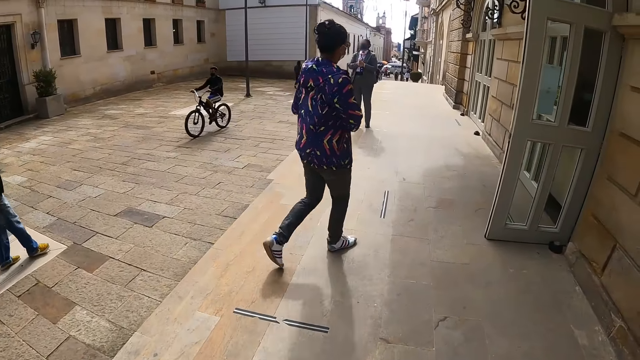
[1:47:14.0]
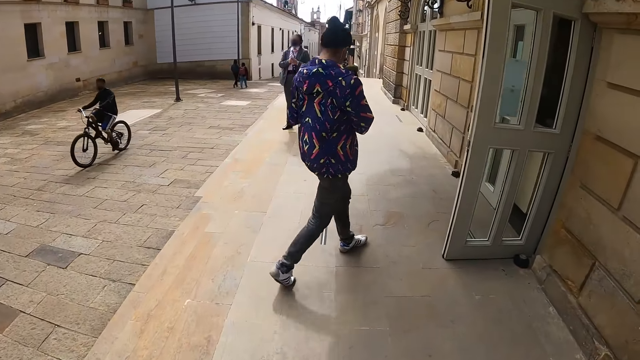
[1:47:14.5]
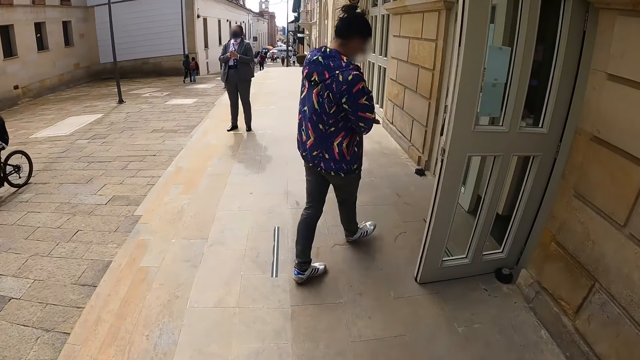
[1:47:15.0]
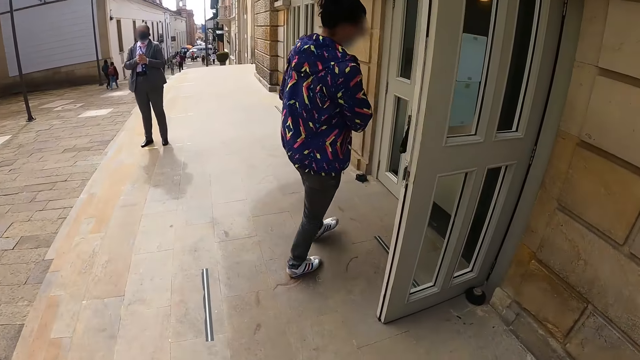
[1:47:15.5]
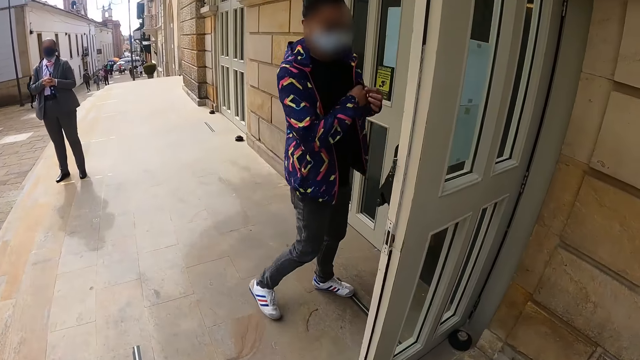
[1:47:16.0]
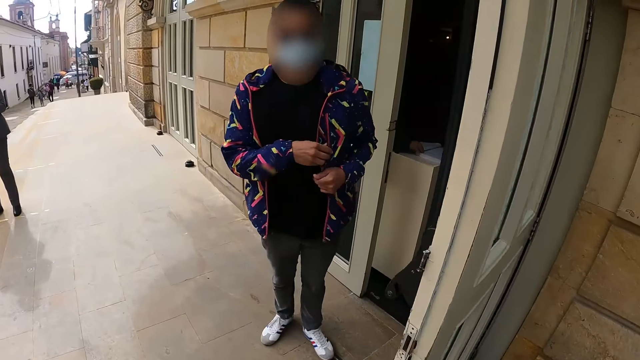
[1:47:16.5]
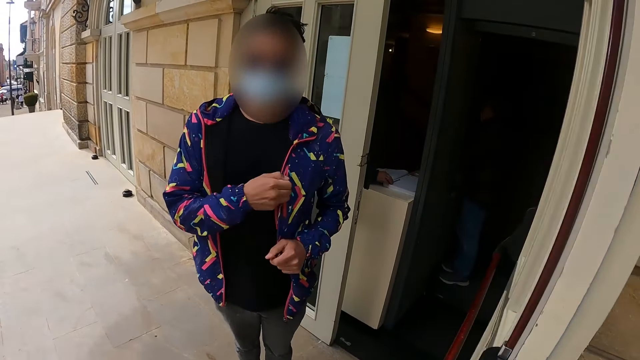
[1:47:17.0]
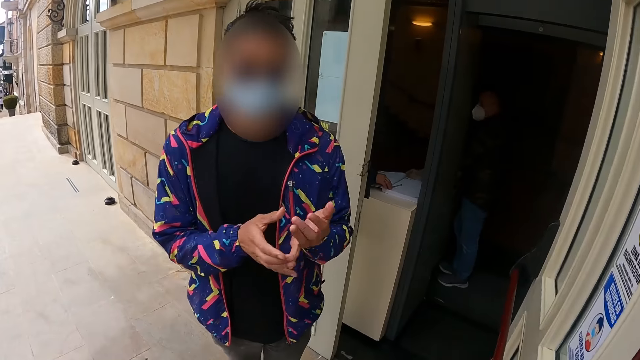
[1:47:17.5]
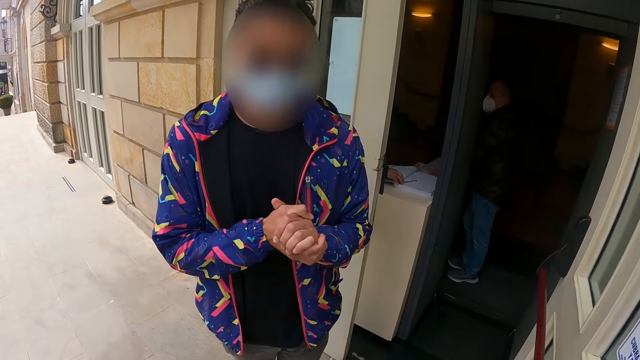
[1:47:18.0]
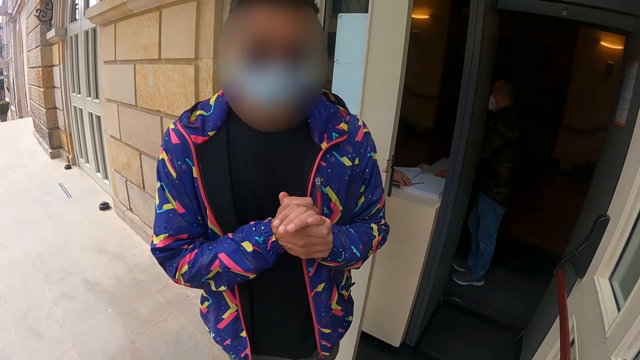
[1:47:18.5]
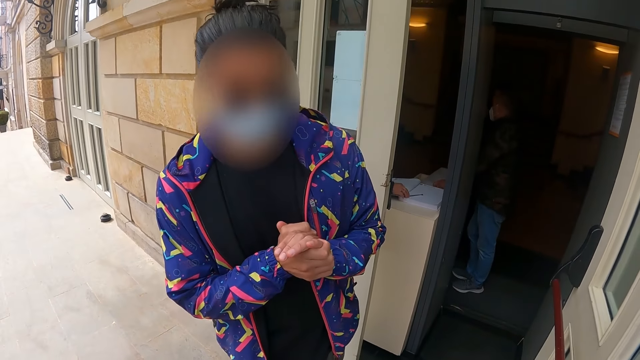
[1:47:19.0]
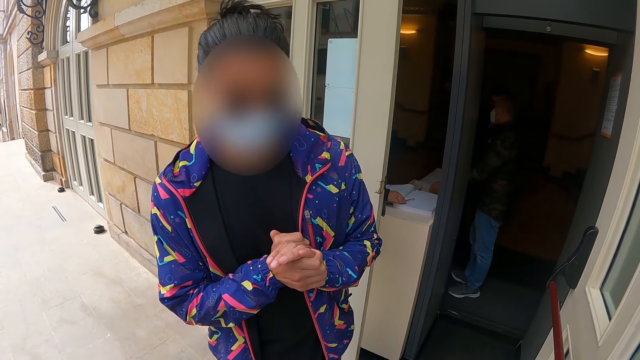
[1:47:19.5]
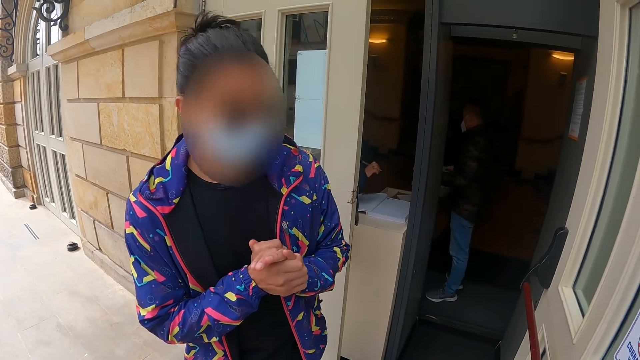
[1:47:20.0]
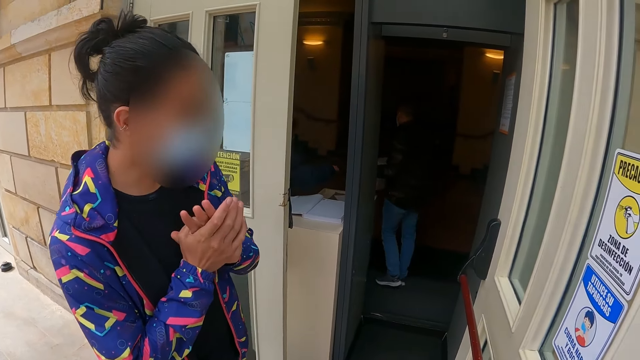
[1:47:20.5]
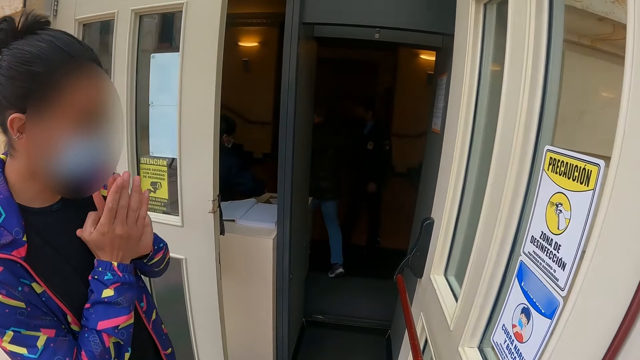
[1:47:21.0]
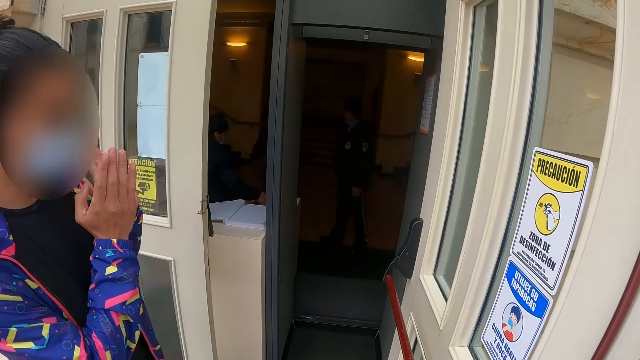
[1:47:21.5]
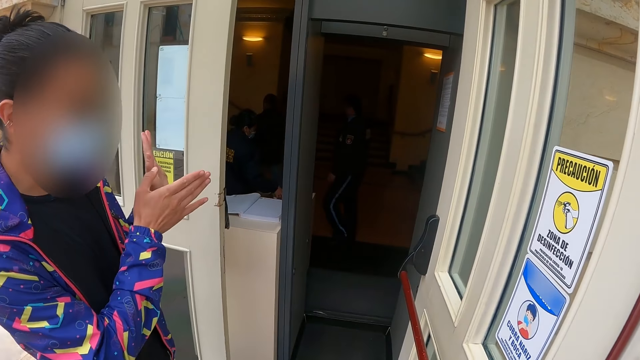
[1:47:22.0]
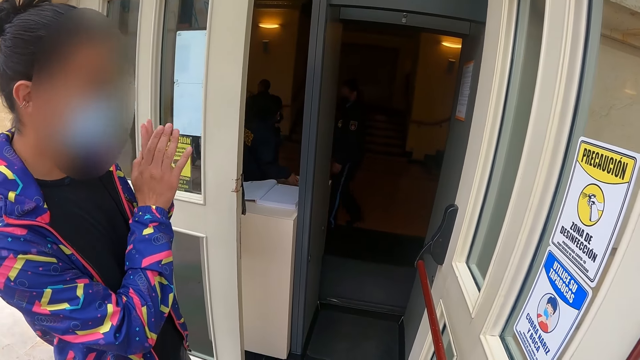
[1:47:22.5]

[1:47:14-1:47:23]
The camera wearer talks to a man.

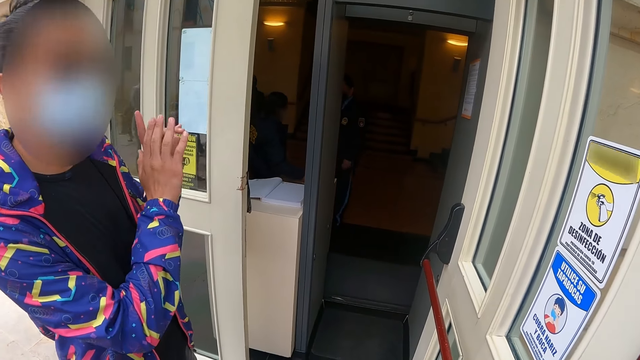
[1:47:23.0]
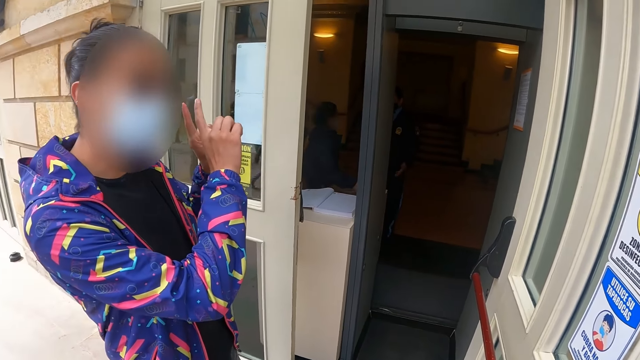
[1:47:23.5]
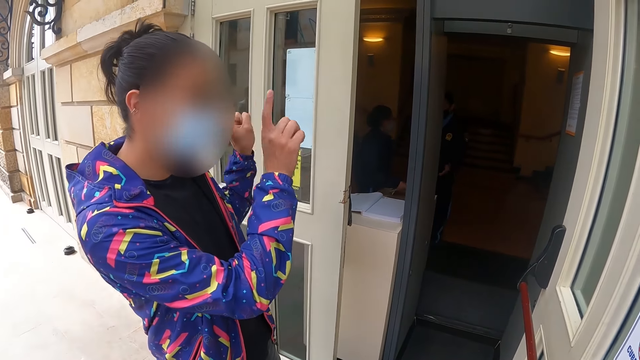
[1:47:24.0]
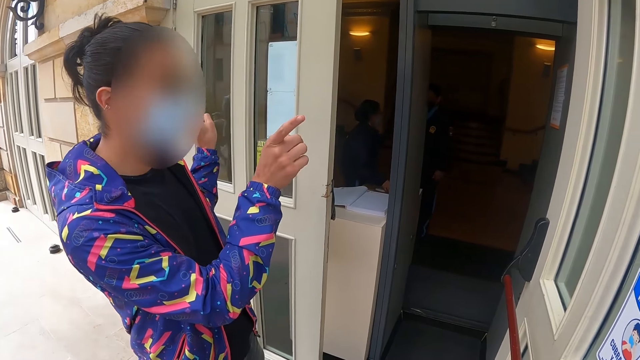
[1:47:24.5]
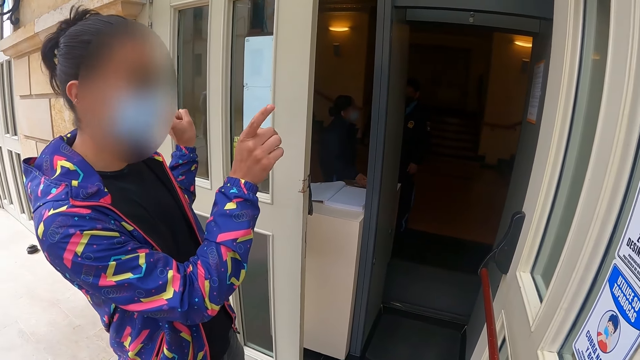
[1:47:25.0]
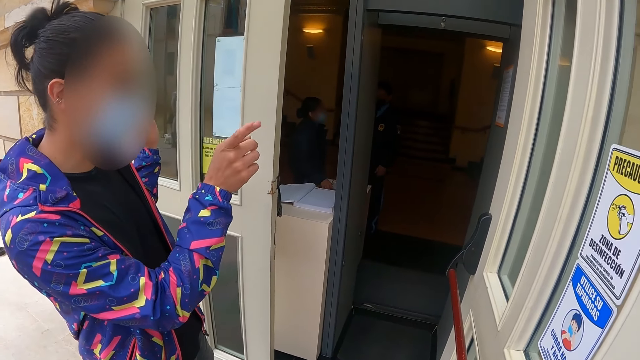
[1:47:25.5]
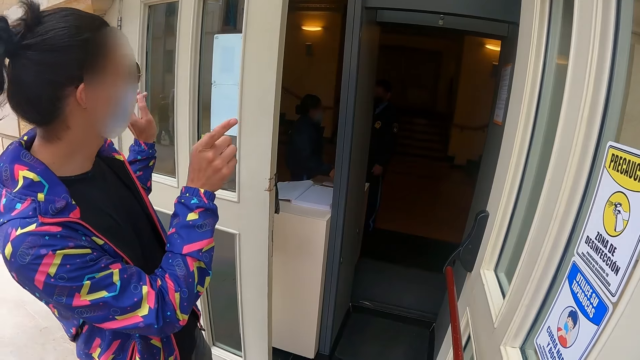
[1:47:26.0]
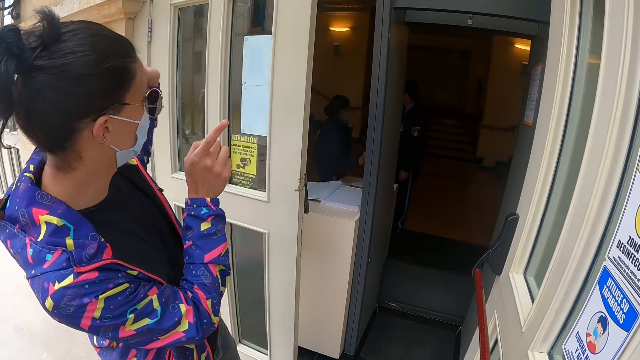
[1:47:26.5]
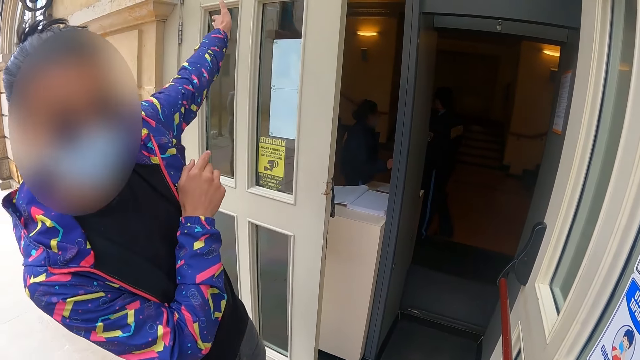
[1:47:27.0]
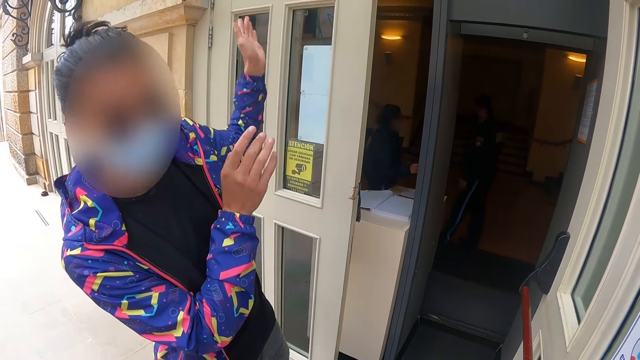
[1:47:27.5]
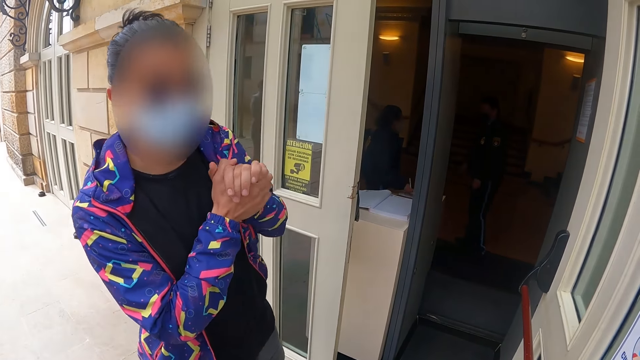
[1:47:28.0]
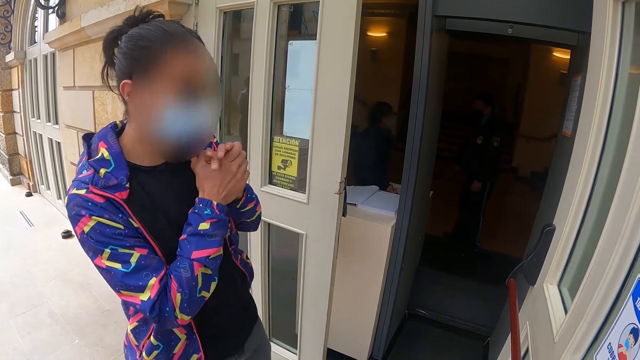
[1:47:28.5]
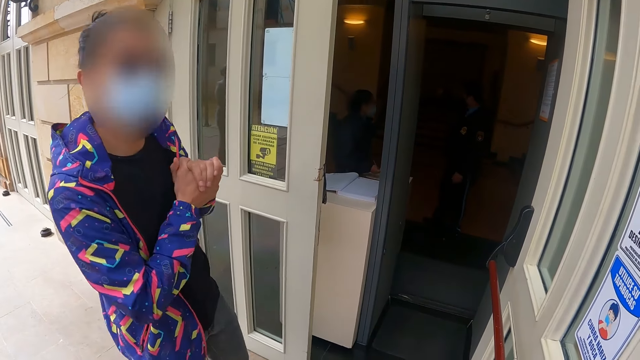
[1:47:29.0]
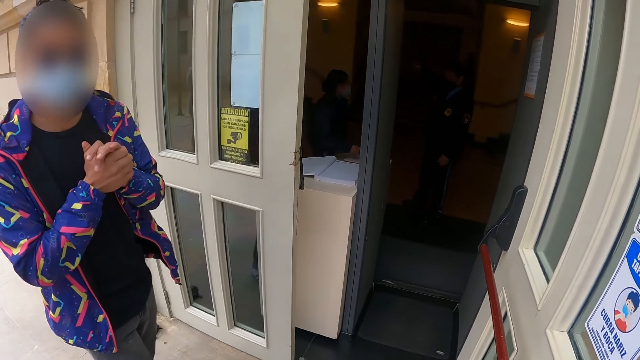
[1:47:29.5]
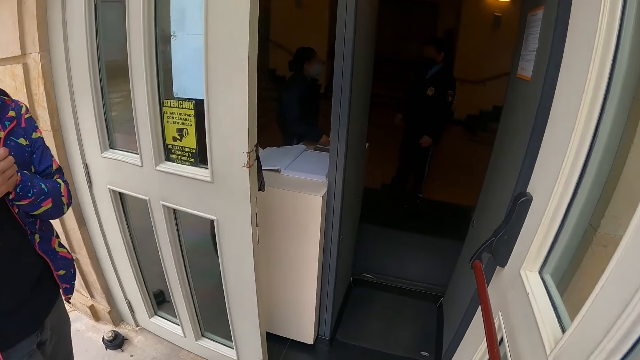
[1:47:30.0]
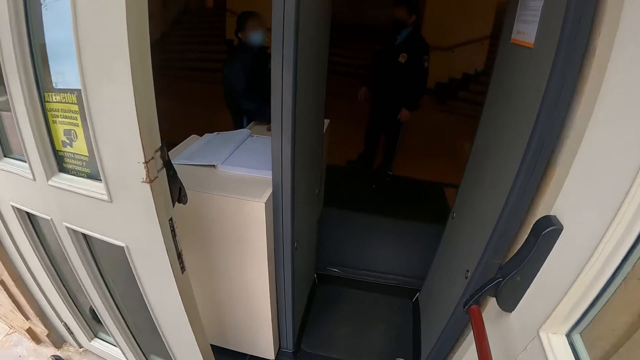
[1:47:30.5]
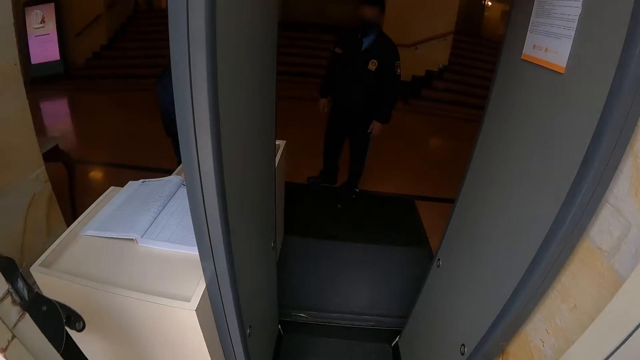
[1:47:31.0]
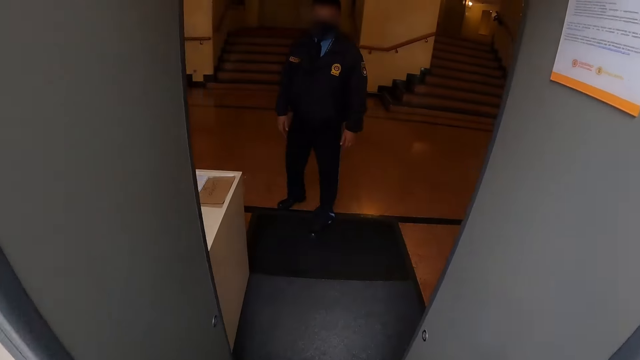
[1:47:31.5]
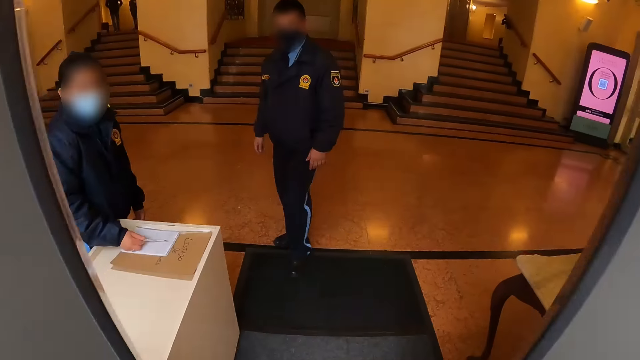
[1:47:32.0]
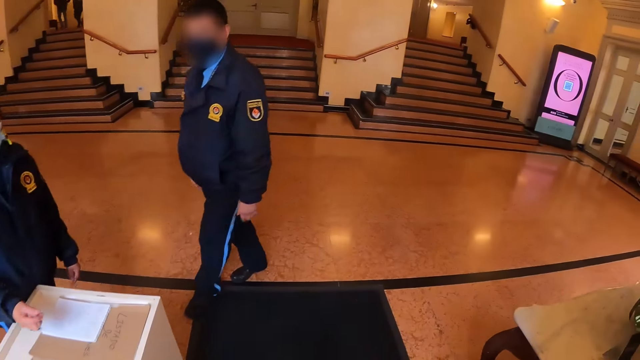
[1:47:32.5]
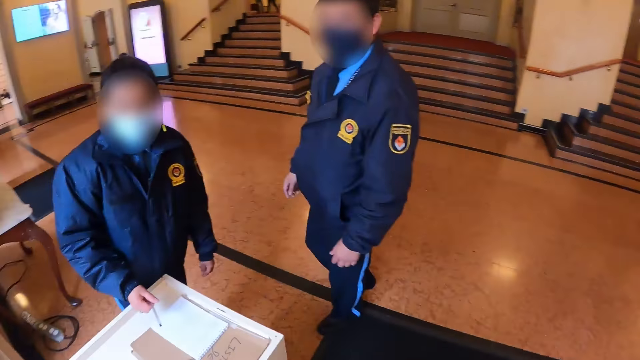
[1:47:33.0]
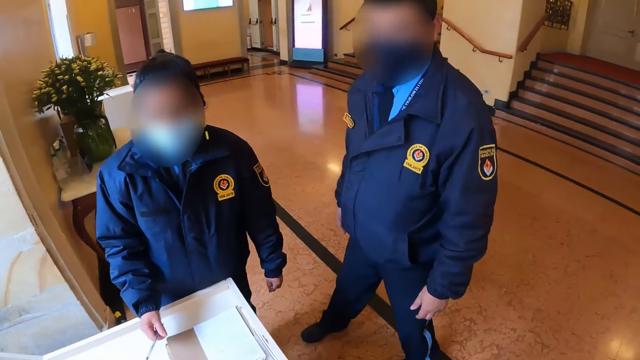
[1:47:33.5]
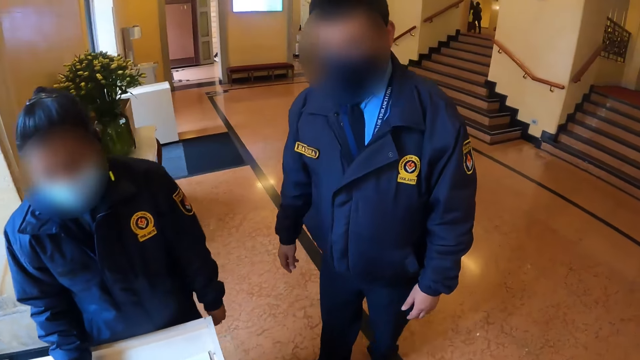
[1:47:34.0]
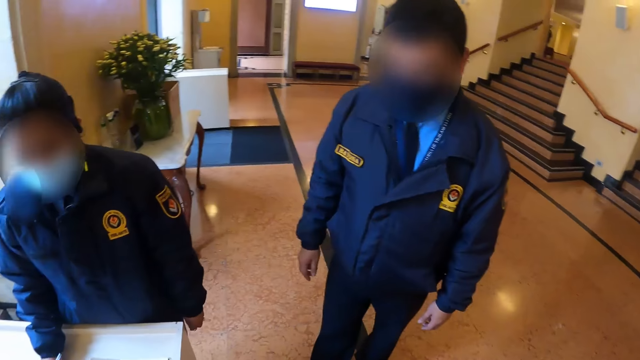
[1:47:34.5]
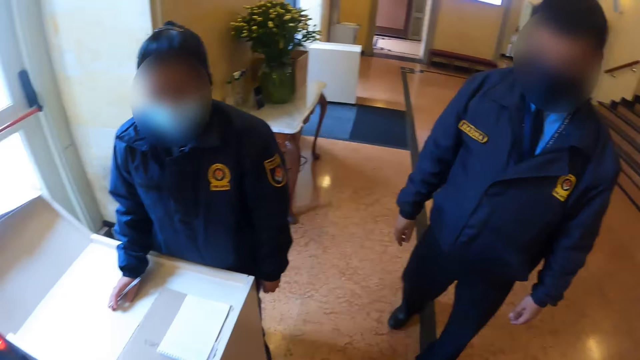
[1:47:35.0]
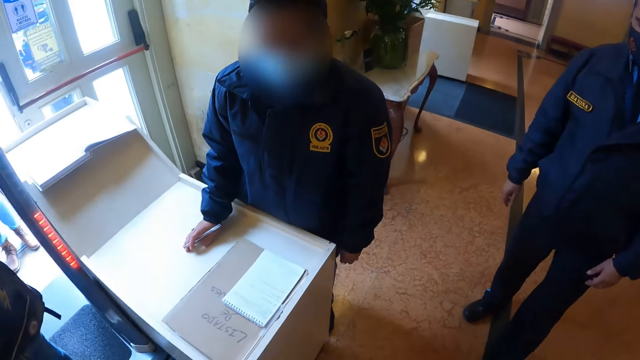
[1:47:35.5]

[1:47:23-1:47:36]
A man moves both hands, points at the wall, and talks to the camera wearer. The camera wearer enters the room and walks.
